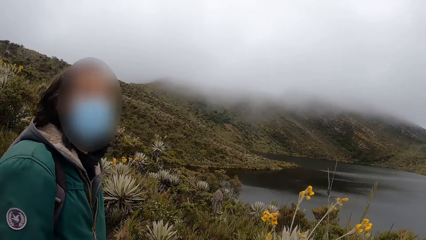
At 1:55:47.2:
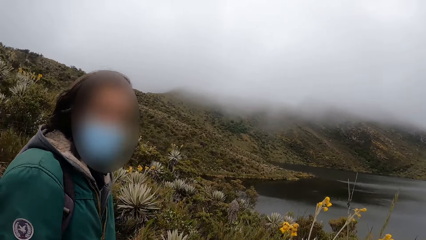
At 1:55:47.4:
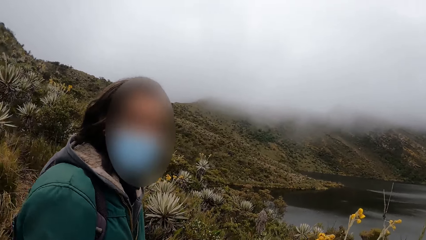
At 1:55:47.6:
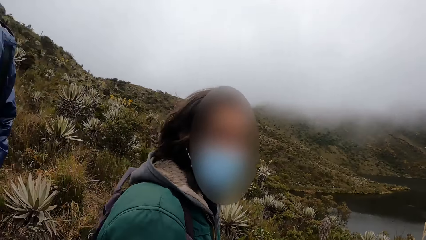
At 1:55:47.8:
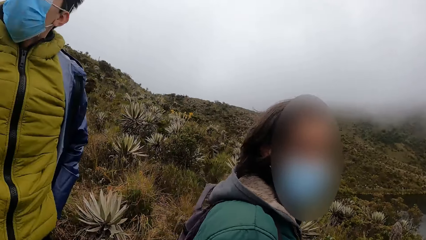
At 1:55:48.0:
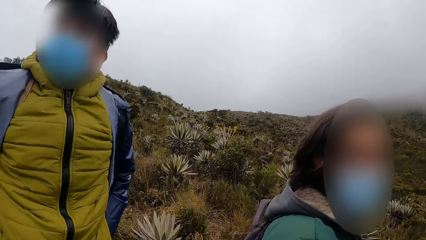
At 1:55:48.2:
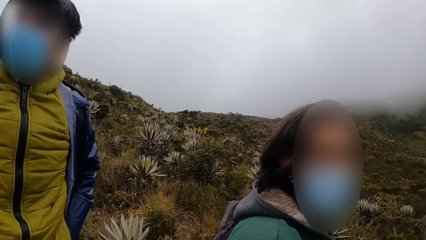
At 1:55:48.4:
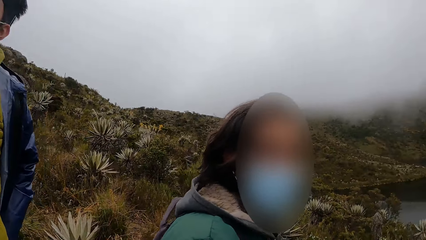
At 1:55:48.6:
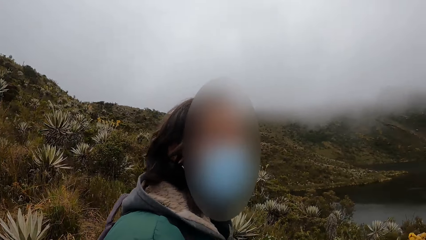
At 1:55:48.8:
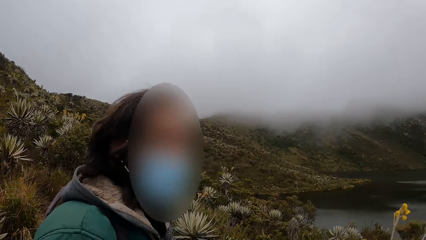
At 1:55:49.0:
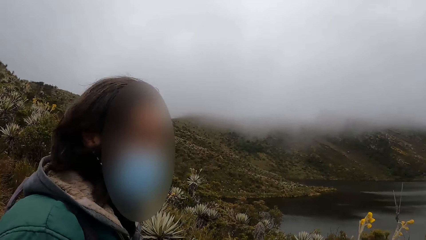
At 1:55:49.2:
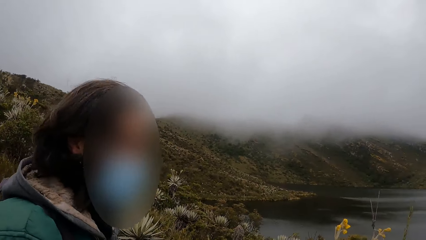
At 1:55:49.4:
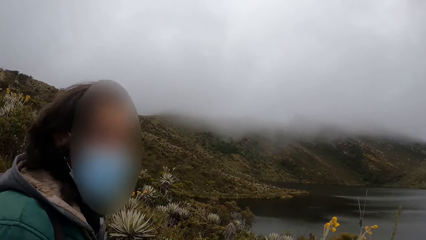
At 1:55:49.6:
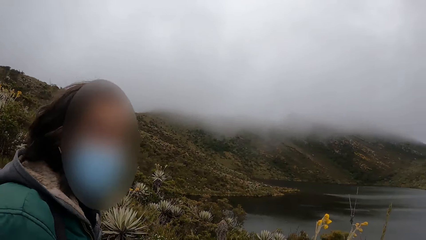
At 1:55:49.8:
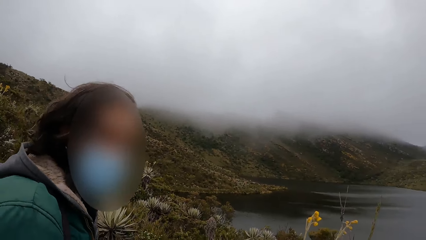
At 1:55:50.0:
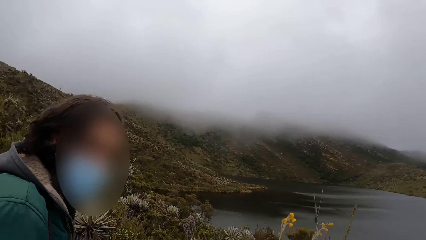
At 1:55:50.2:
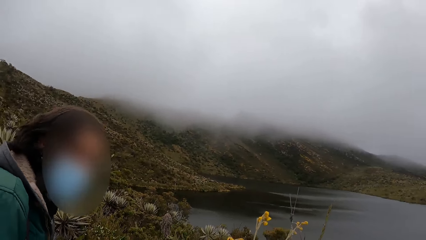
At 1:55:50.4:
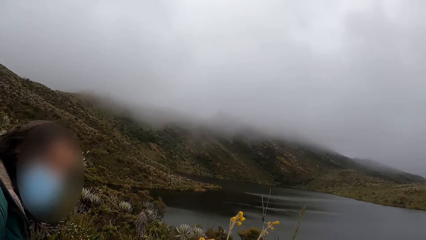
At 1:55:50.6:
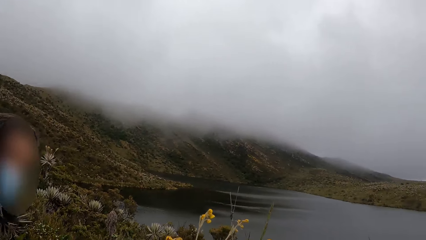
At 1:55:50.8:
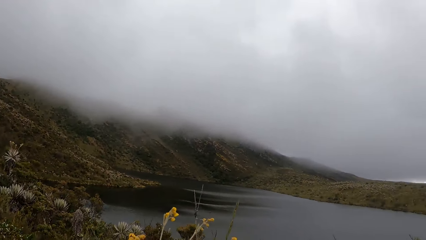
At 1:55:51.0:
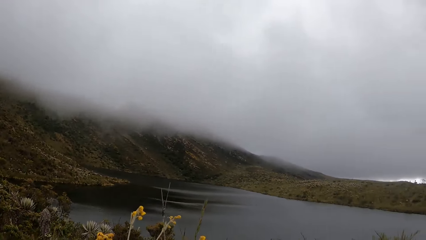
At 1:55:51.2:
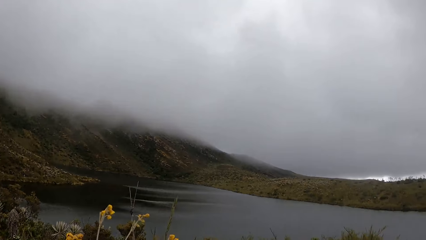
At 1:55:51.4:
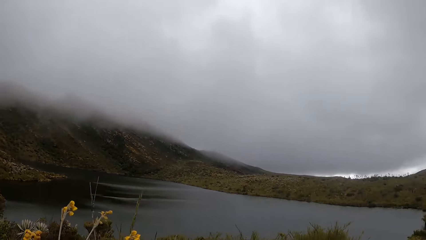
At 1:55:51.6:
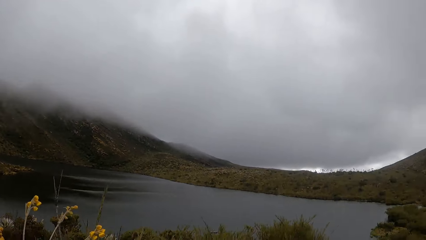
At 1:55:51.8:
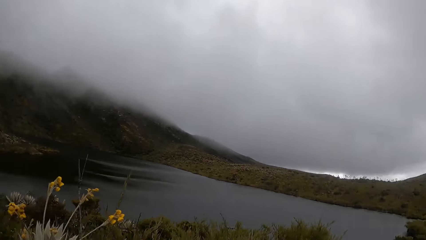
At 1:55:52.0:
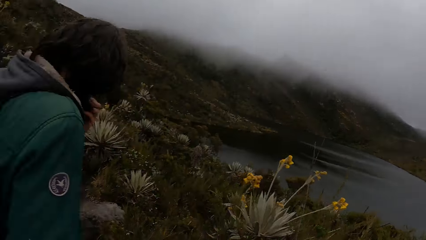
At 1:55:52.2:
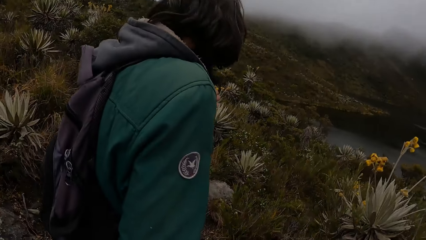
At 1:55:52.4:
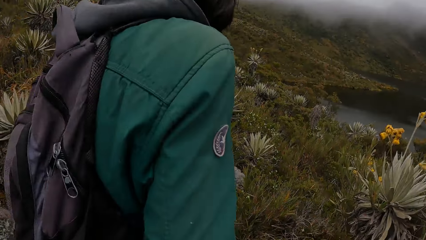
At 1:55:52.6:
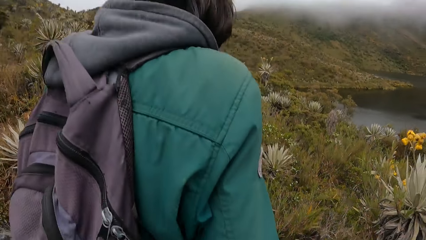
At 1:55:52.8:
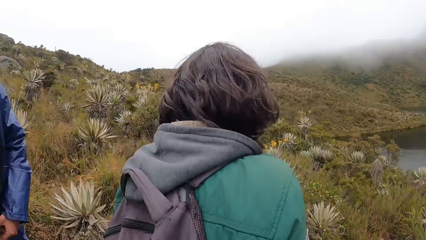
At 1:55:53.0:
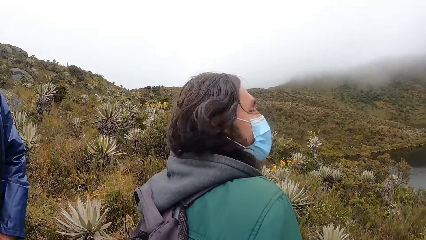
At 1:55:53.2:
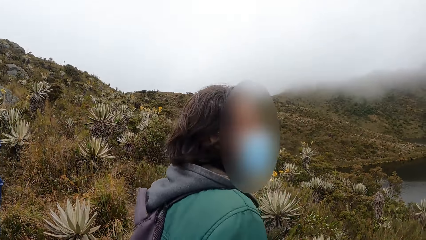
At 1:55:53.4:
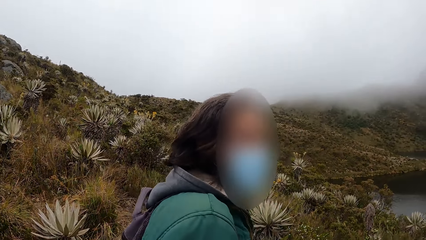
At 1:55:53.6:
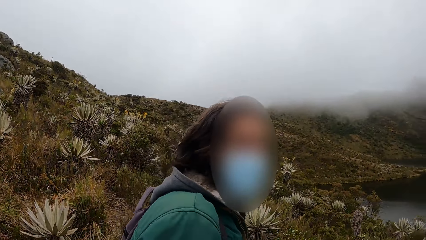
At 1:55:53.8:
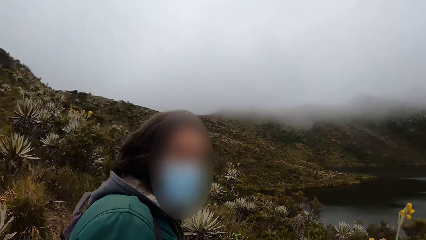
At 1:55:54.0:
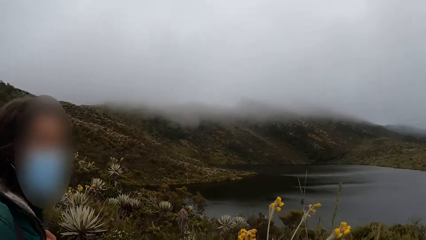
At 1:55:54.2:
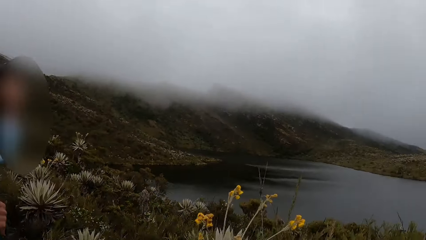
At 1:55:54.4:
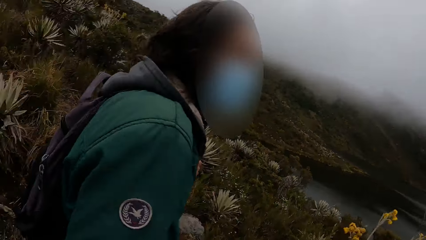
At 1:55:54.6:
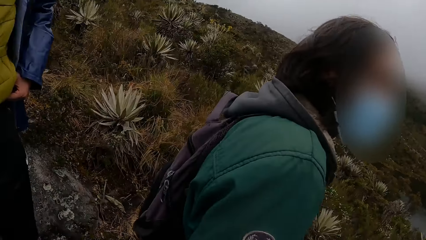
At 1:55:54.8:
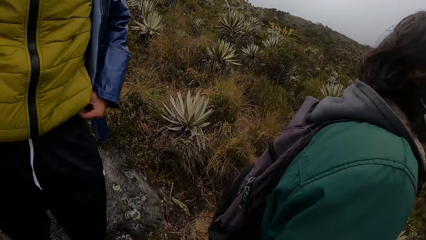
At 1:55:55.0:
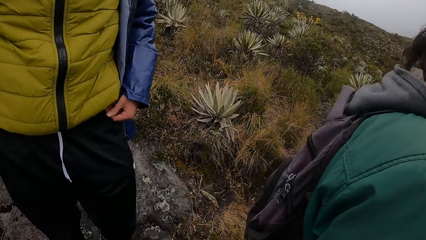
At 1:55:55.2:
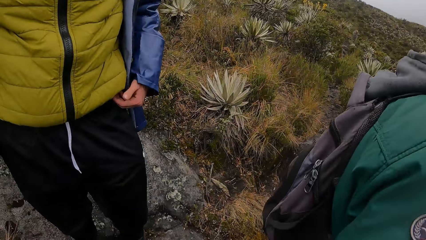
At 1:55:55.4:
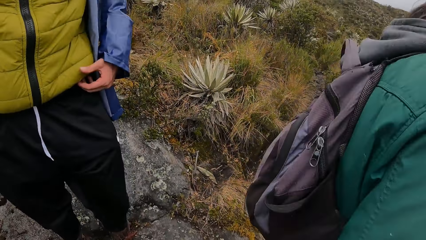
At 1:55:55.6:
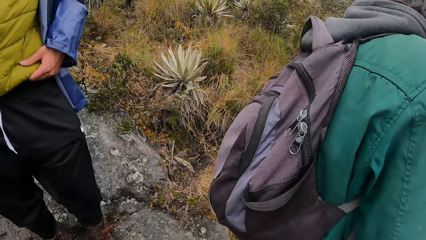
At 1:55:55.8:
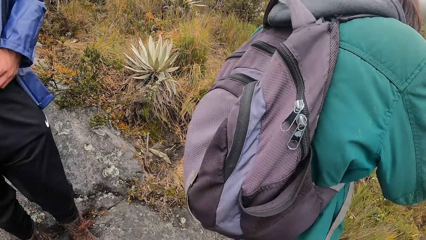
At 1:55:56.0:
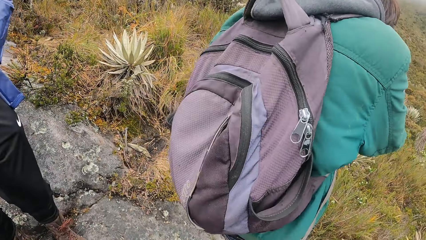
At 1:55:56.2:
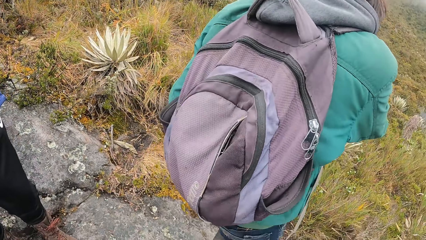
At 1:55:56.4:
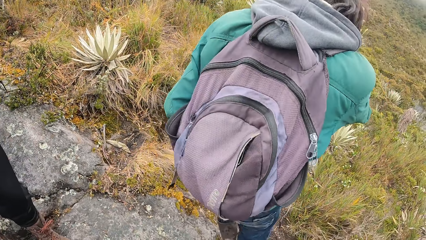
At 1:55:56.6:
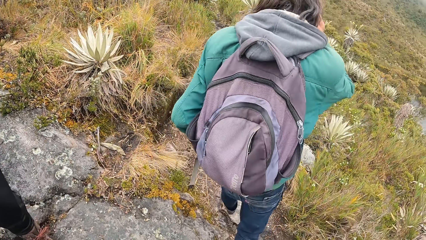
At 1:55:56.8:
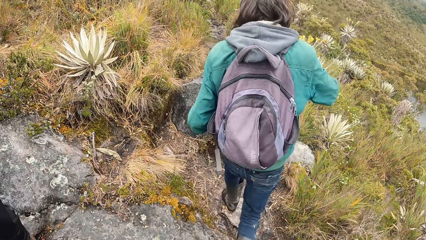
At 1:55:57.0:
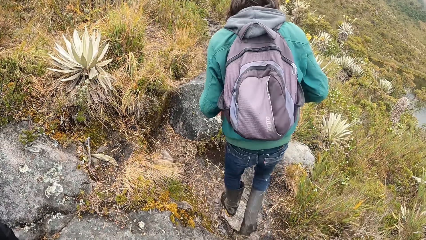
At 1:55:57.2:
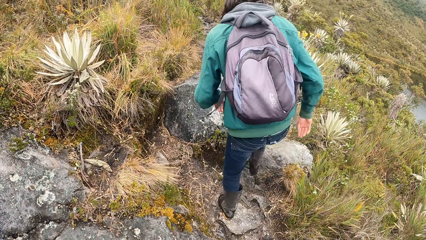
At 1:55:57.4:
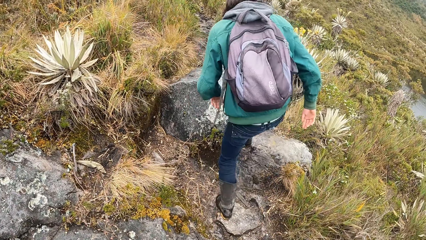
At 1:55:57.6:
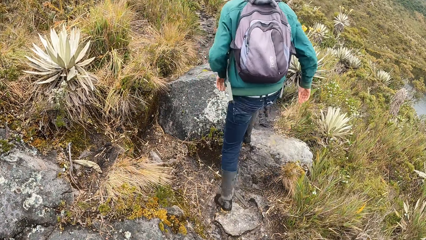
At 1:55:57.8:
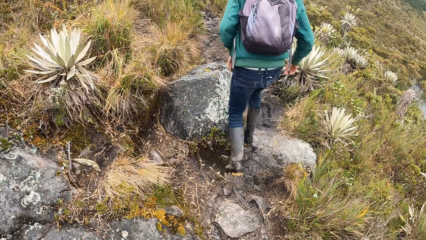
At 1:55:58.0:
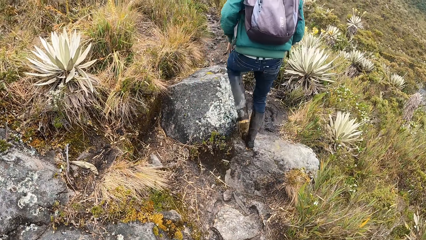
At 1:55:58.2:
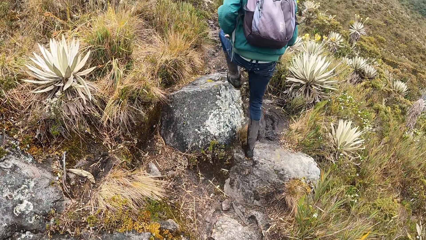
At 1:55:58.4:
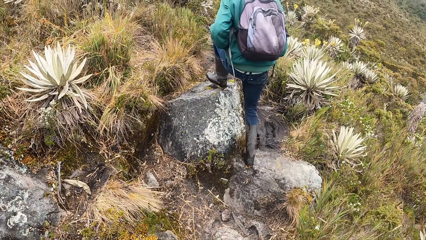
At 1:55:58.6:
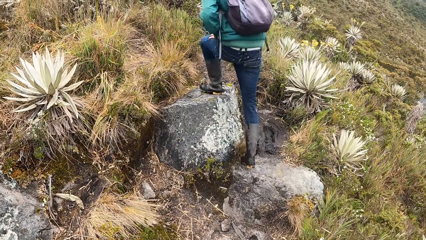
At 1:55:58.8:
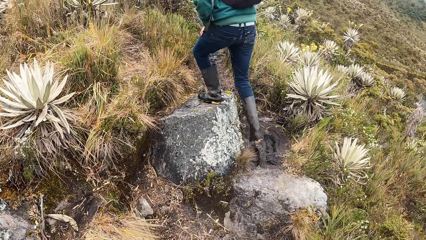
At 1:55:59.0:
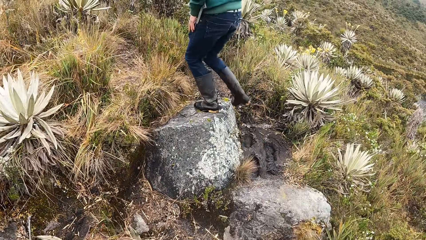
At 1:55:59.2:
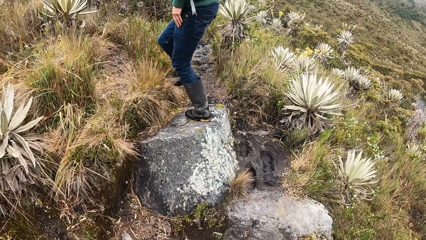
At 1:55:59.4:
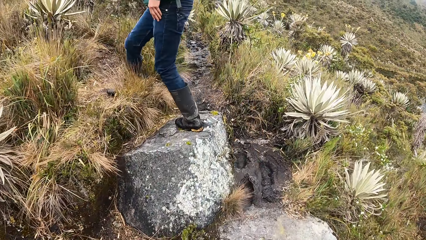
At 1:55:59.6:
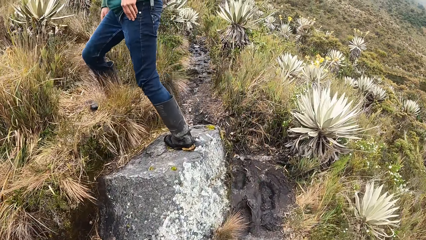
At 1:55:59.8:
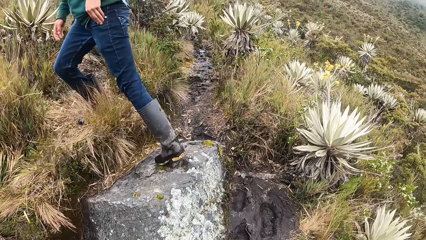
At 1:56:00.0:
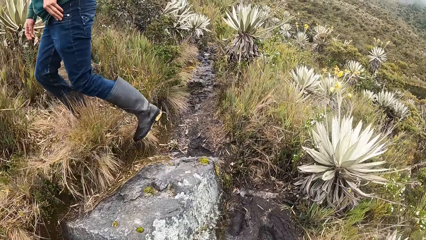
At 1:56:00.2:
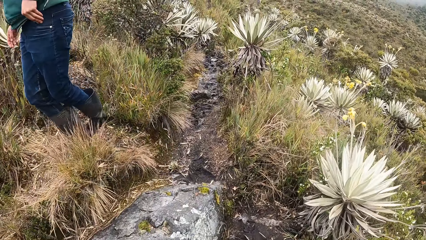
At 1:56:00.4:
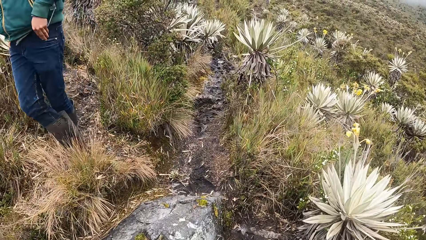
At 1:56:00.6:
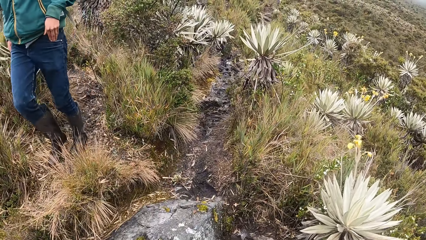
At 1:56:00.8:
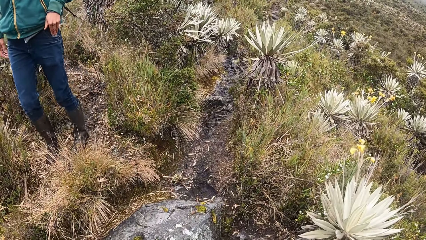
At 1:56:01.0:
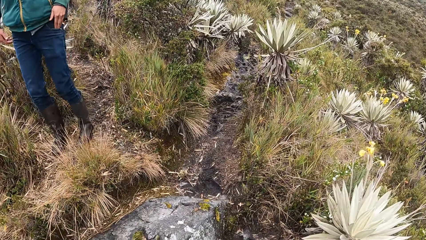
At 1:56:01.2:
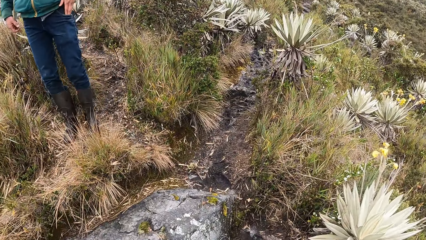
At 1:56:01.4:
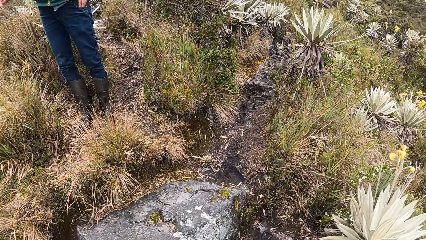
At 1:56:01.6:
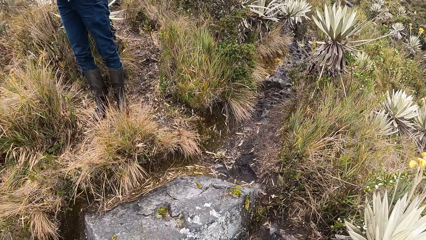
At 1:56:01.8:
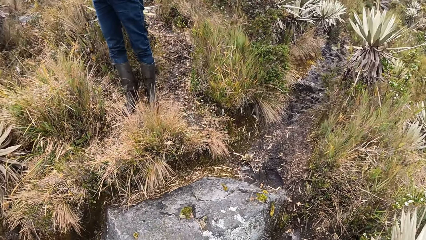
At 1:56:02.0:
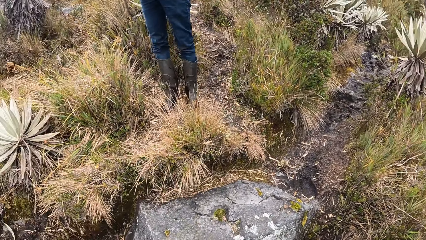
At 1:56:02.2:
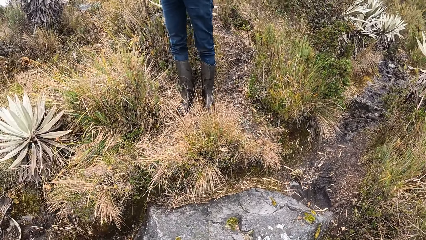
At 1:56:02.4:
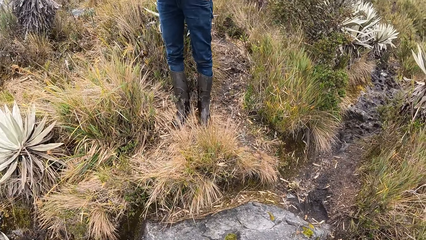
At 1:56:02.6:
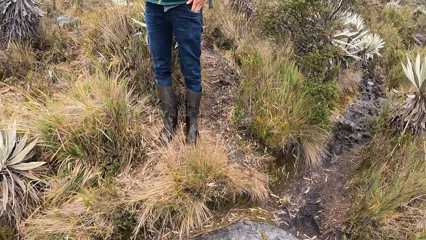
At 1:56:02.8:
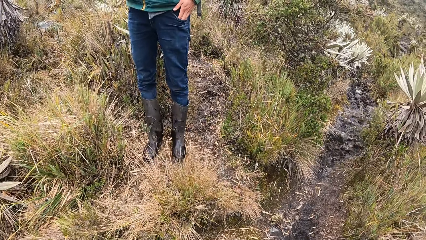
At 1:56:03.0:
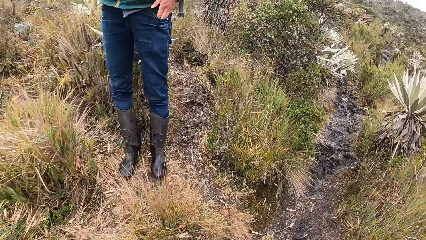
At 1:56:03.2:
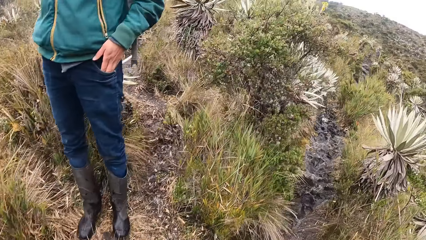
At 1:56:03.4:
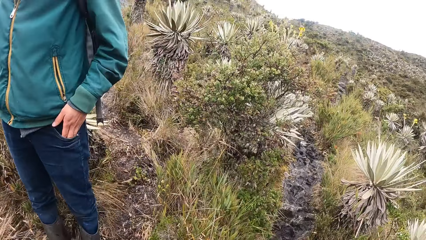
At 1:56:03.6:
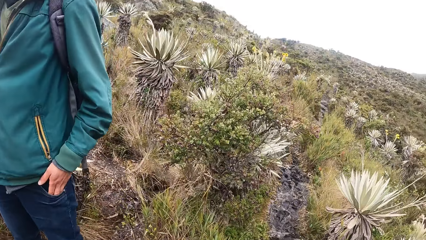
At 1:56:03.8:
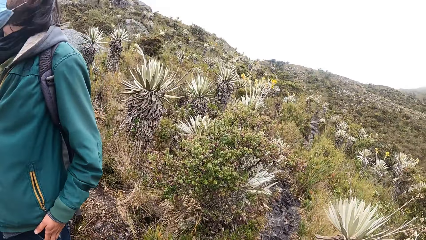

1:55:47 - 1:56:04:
The camera wearer looks around. They converse with a man. The man adjusts a jacket with his left hand. The camera wearer looks around. They walk around. They look at the shrubs.
